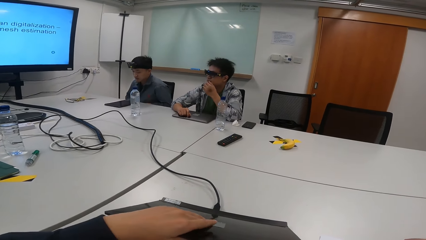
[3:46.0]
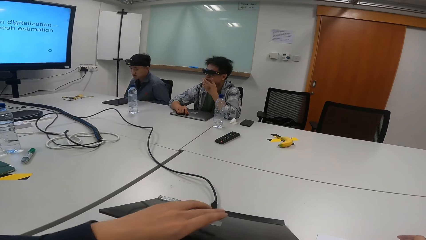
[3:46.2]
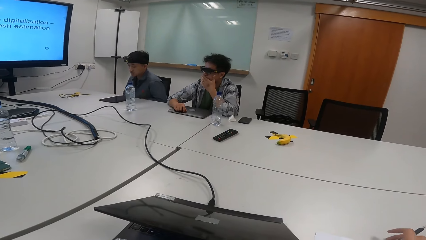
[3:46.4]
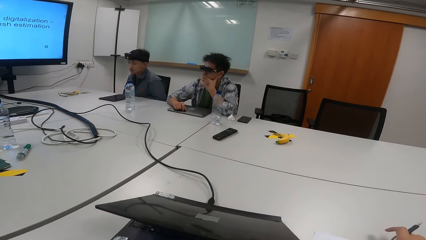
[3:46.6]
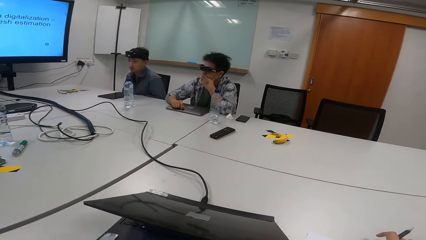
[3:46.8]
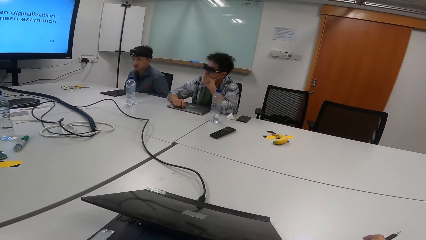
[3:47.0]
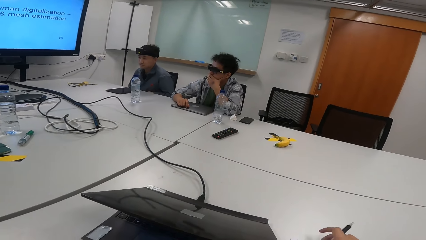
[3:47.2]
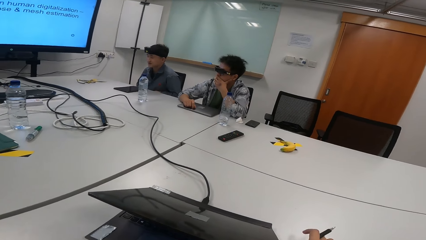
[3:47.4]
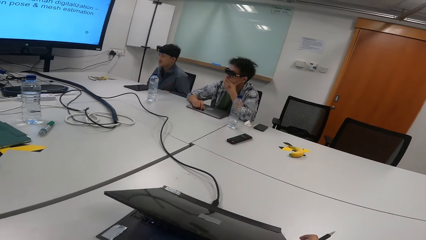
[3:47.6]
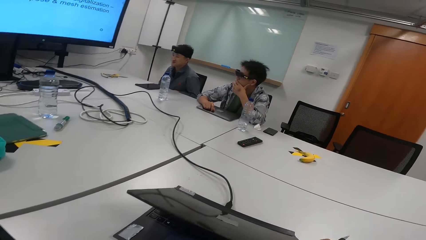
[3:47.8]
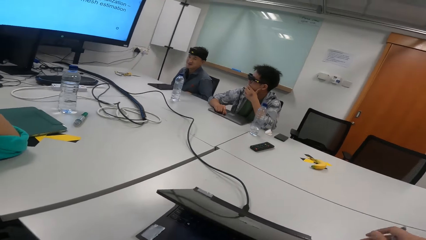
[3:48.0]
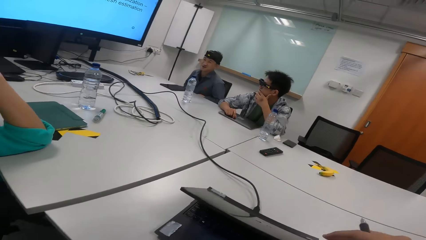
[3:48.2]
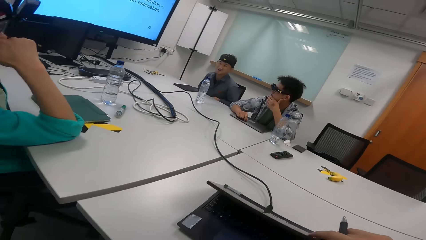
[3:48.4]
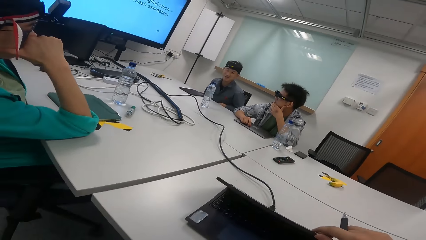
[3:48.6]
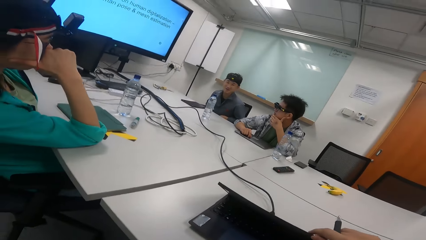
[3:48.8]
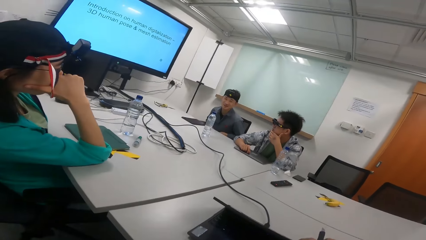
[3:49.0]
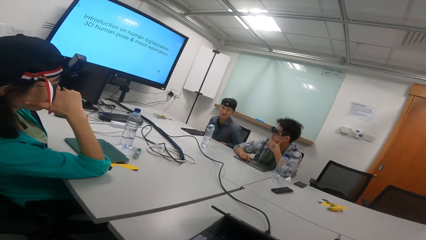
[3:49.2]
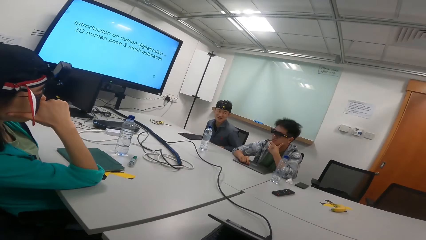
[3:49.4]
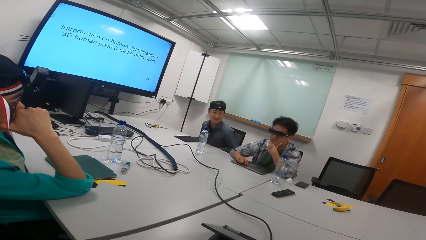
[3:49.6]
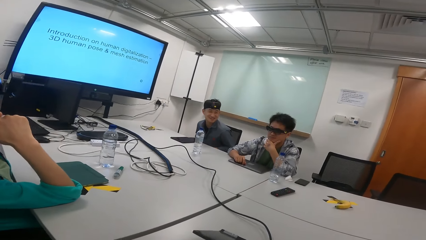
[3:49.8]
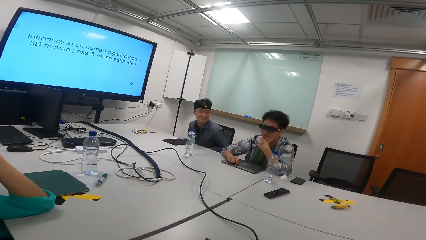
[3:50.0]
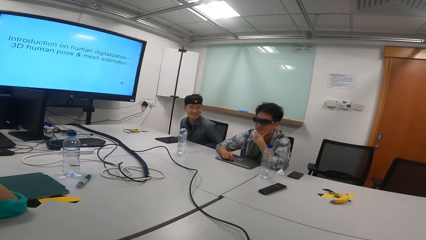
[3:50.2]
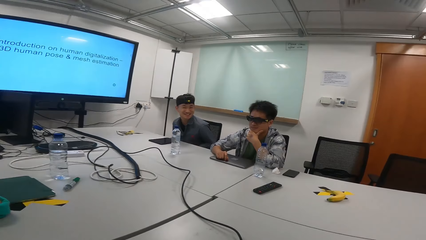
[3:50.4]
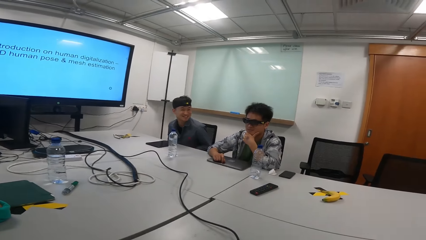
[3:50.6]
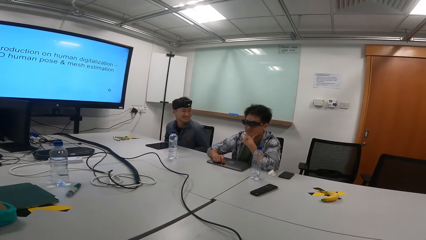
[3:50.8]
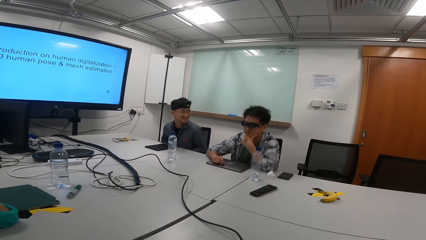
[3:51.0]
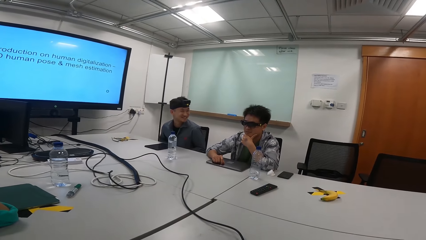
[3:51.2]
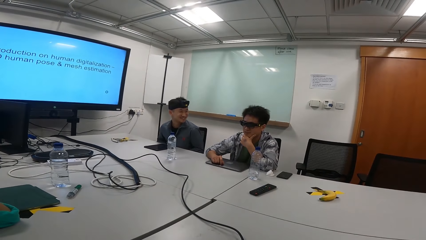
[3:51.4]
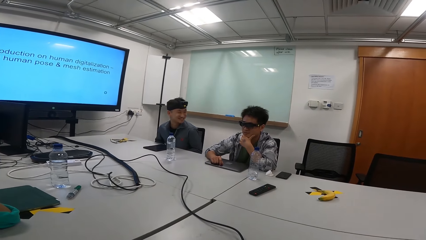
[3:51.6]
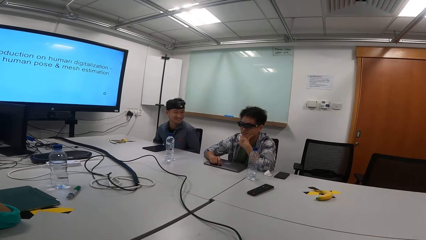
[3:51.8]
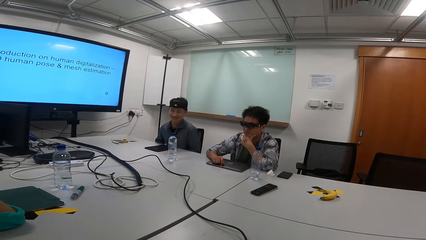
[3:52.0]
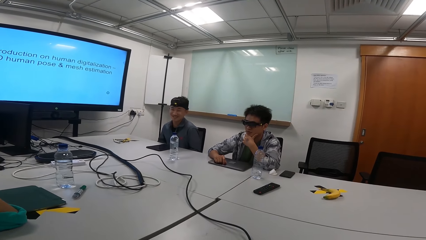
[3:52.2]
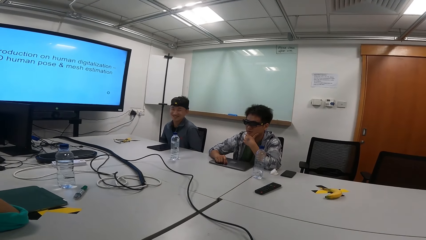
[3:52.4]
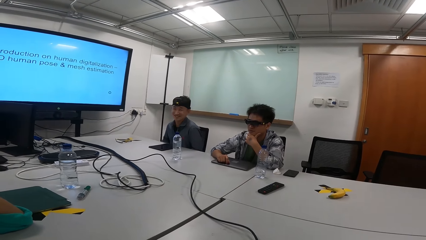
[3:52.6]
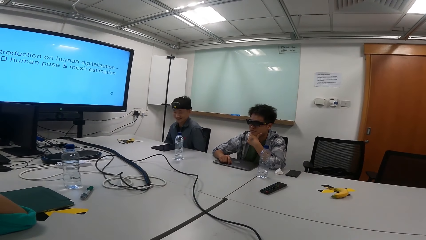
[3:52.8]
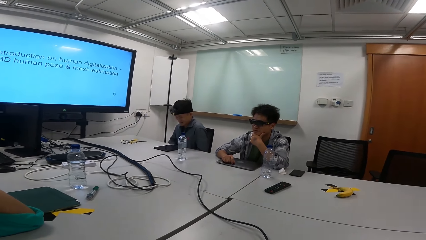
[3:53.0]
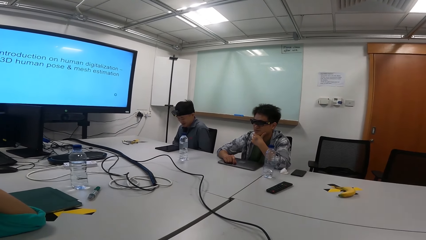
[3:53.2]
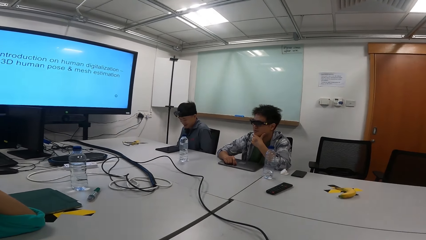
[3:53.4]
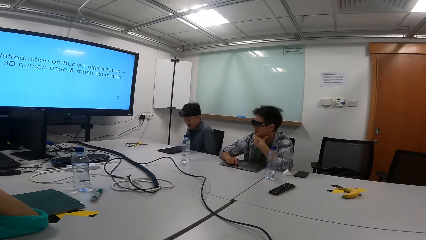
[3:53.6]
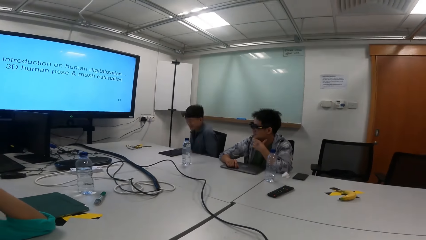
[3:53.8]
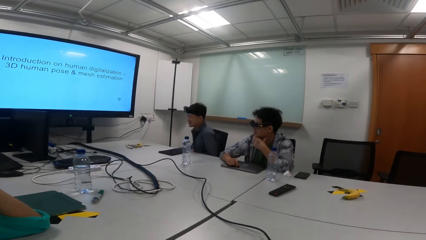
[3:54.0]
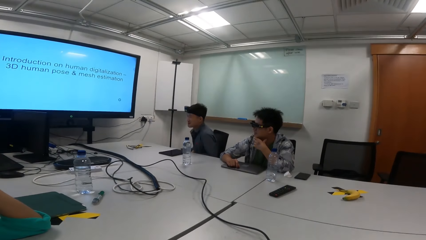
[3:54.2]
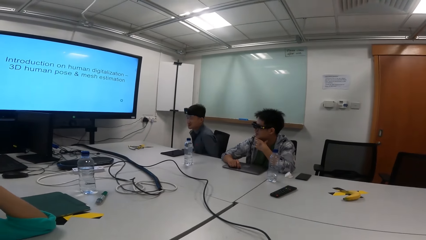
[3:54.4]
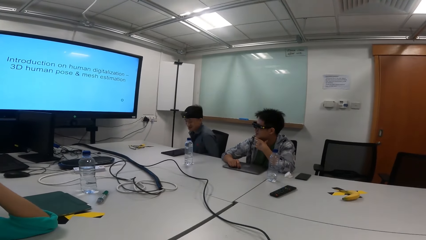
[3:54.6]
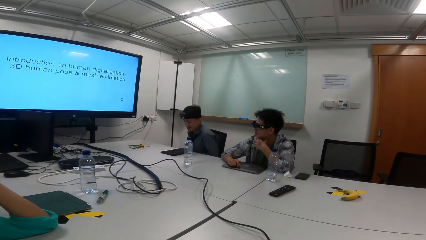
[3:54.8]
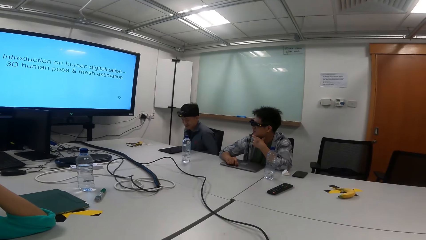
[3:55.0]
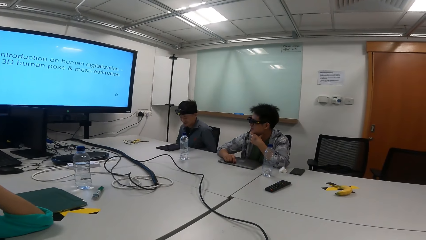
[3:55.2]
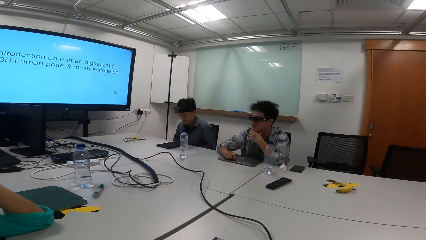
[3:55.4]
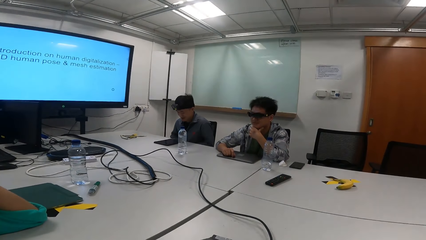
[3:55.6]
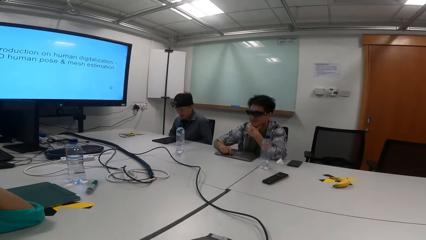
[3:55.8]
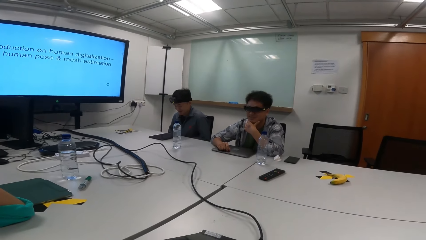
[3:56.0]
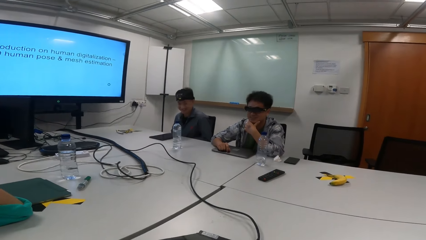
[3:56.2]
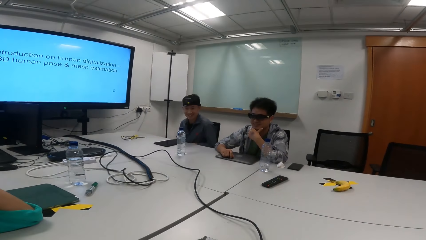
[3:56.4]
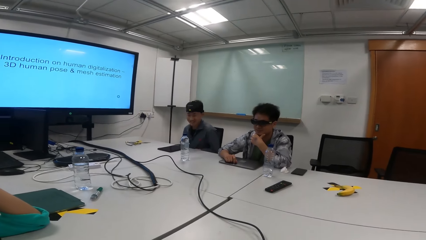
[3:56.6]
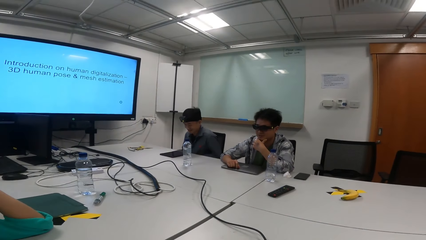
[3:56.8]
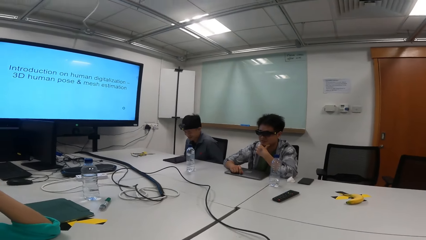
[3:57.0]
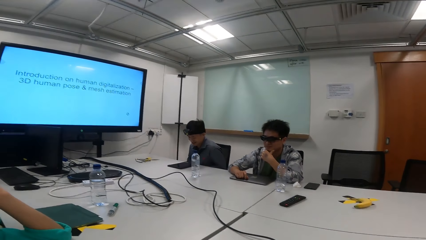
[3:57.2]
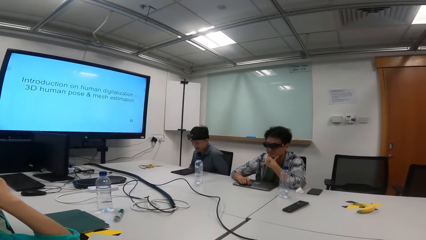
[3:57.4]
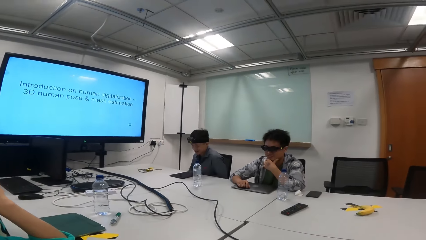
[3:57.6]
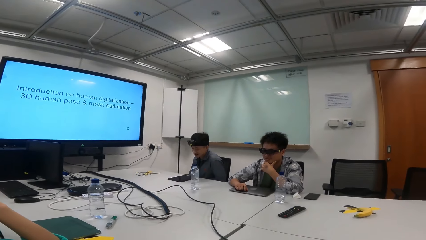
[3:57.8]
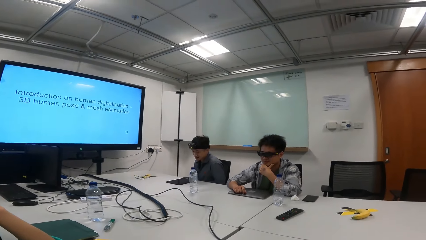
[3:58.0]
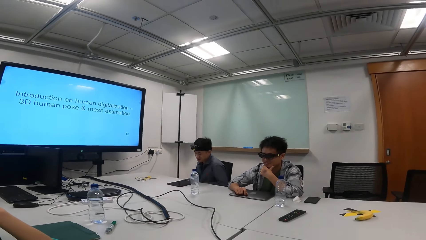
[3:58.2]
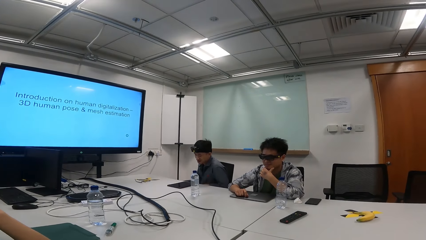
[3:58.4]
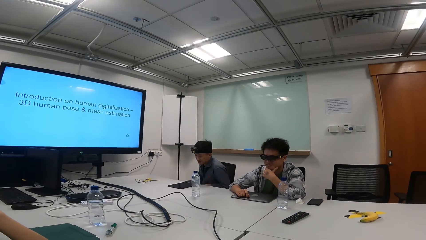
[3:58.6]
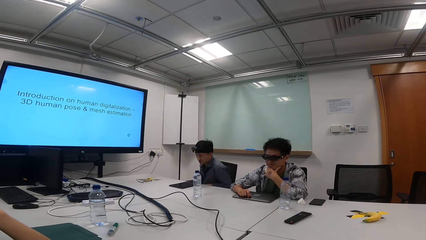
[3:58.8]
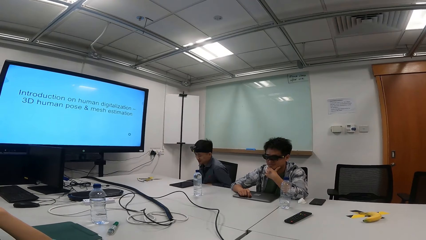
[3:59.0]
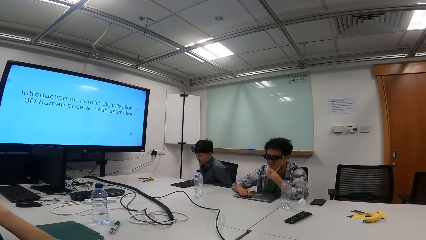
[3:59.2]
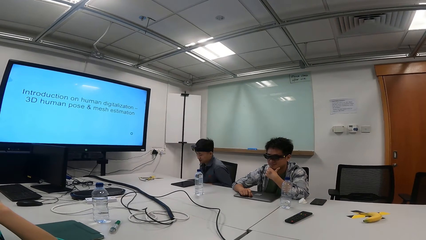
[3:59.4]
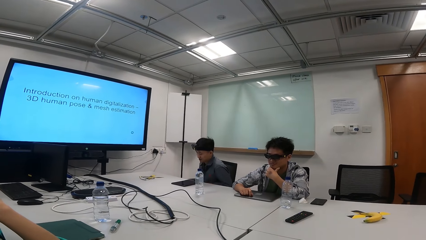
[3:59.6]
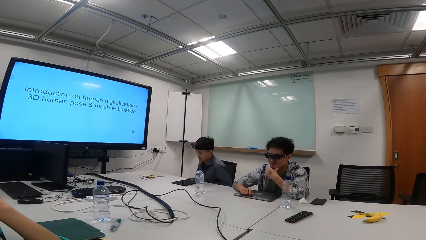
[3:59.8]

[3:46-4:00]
The camera wearer touches the laptop. They look around. A man interacts with another person. The camera wearer interacts with the man. The man reads a presentation. A person shakes their body.

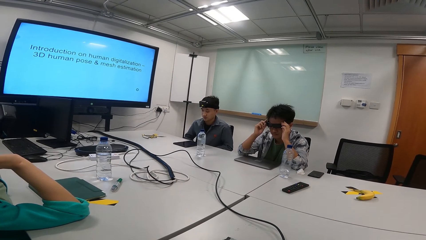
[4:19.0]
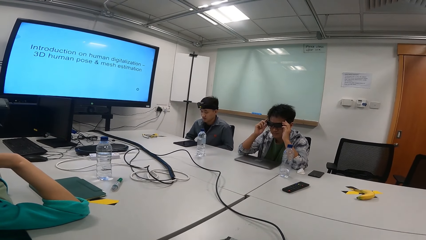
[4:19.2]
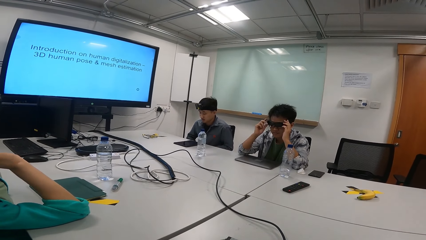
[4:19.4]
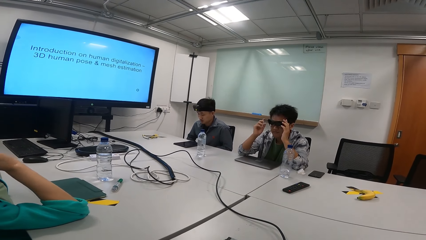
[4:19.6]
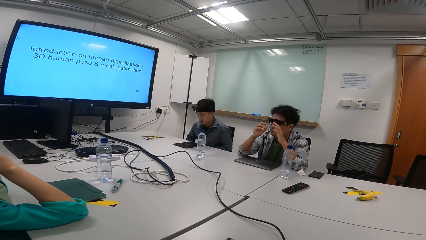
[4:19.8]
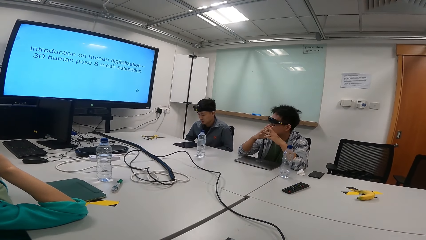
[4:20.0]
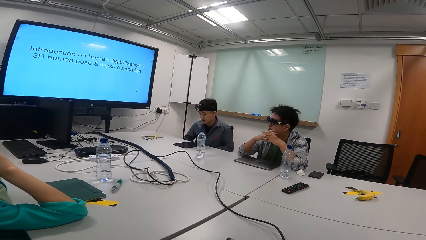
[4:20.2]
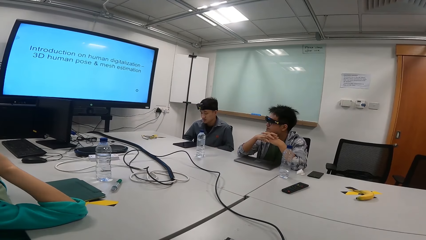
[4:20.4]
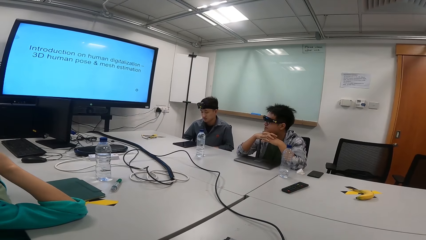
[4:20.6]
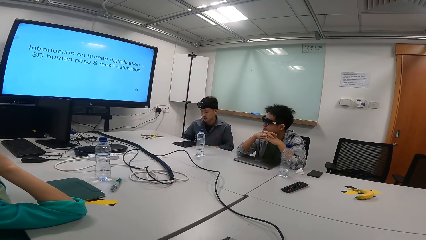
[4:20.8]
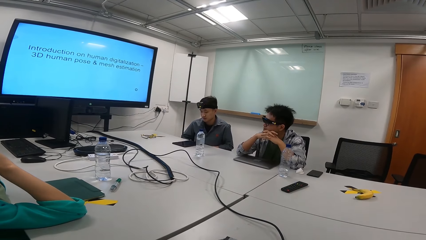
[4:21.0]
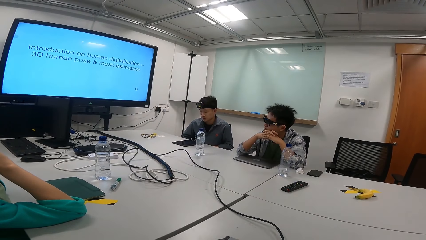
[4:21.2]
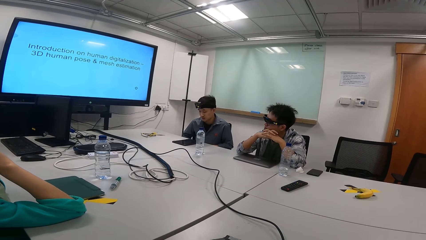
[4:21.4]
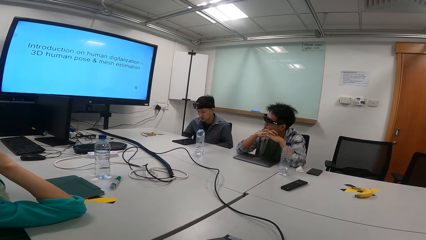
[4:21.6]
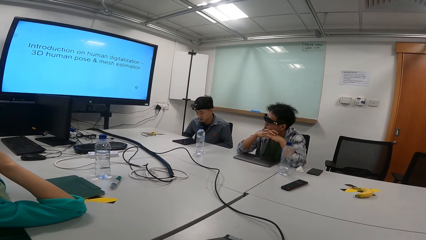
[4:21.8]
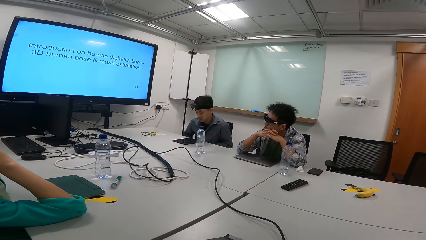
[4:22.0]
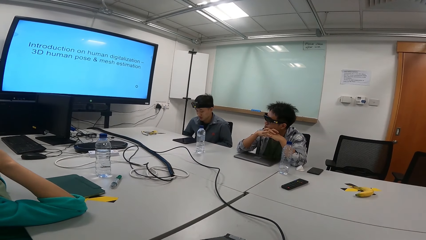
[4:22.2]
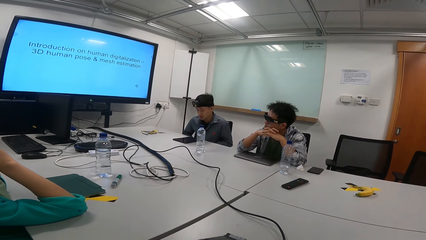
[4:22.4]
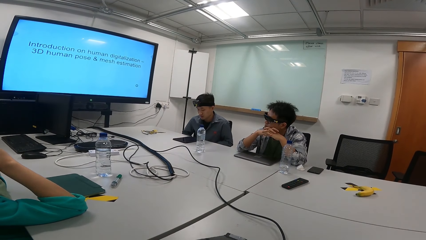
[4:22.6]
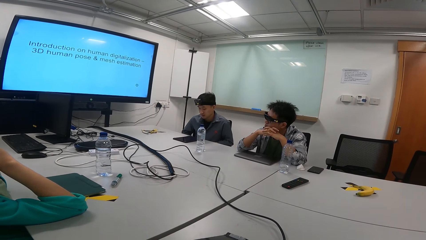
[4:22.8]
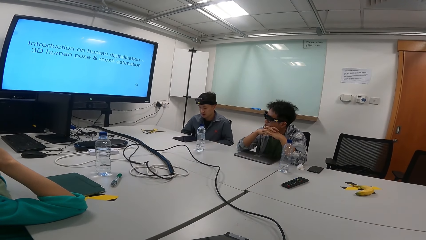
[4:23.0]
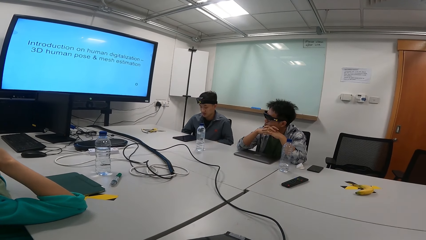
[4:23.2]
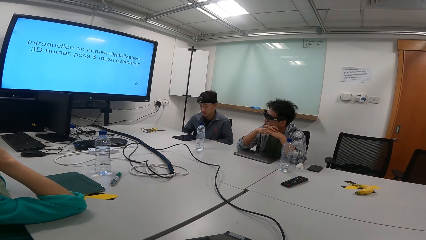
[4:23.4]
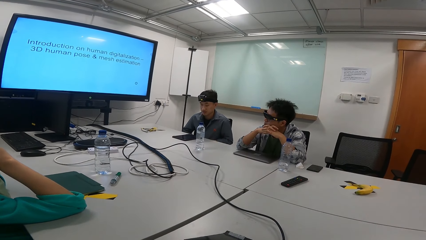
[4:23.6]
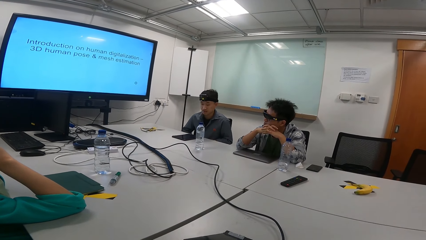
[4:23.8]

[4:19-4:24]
A person puts their hands together.
